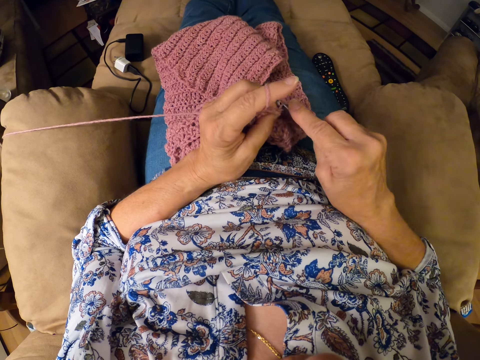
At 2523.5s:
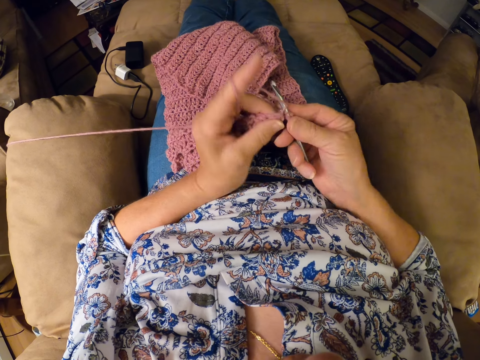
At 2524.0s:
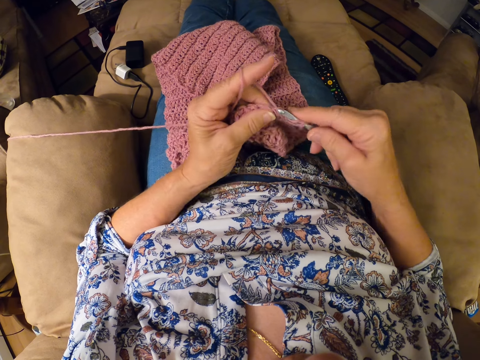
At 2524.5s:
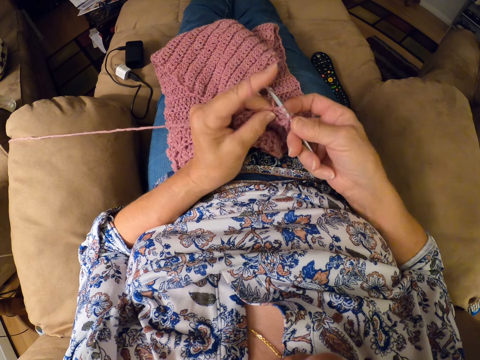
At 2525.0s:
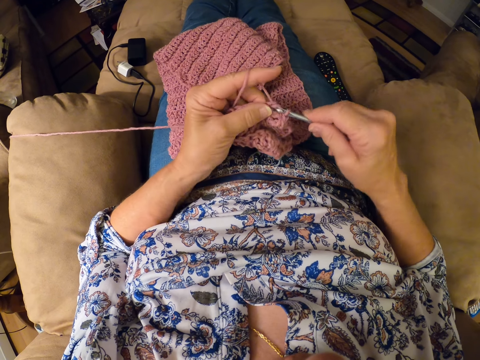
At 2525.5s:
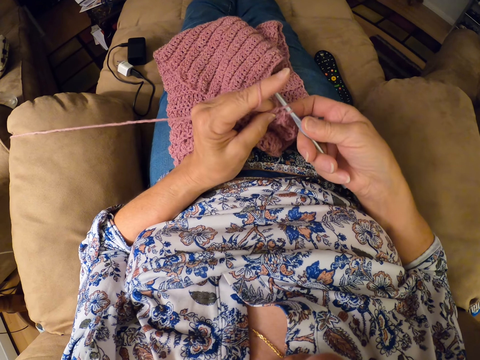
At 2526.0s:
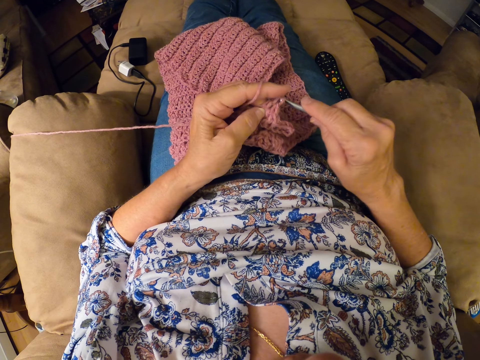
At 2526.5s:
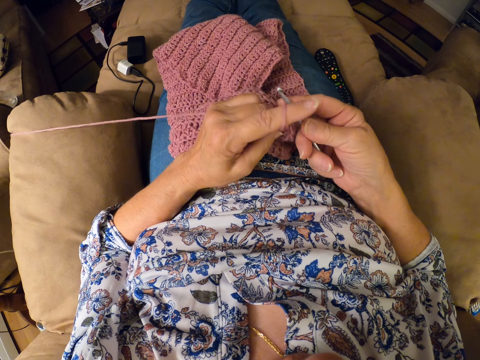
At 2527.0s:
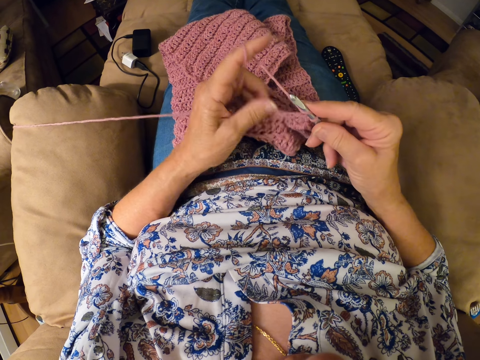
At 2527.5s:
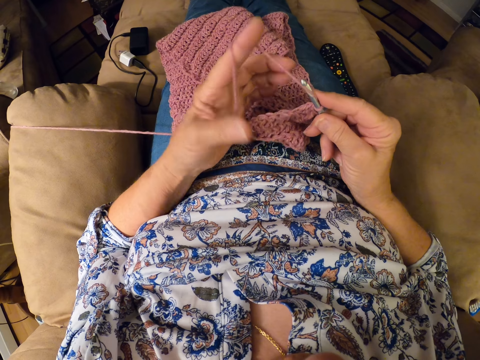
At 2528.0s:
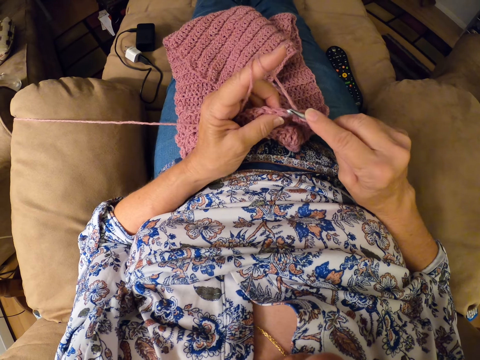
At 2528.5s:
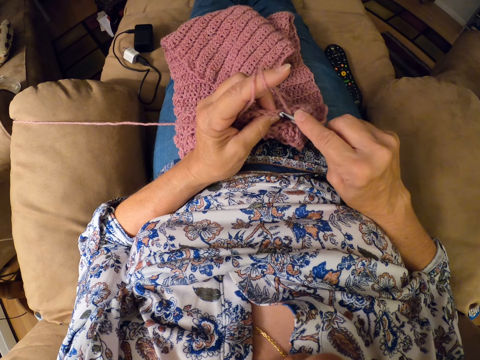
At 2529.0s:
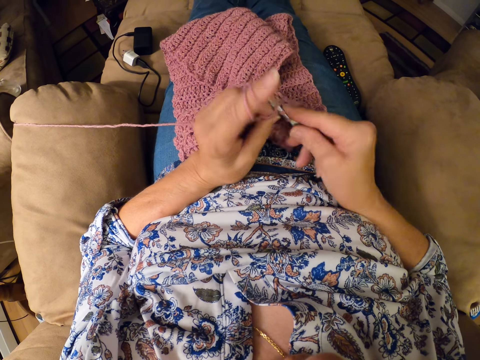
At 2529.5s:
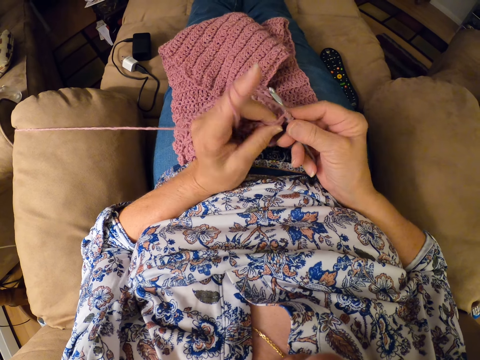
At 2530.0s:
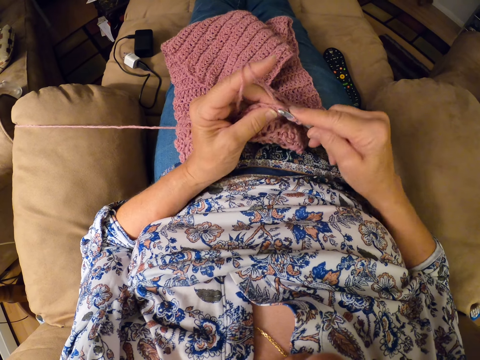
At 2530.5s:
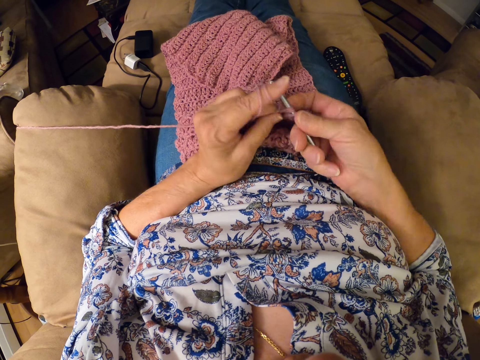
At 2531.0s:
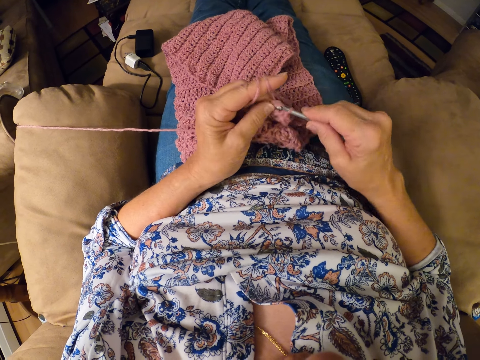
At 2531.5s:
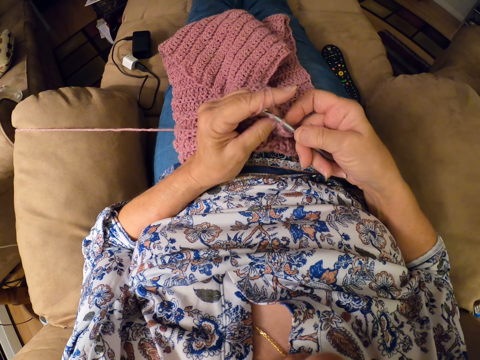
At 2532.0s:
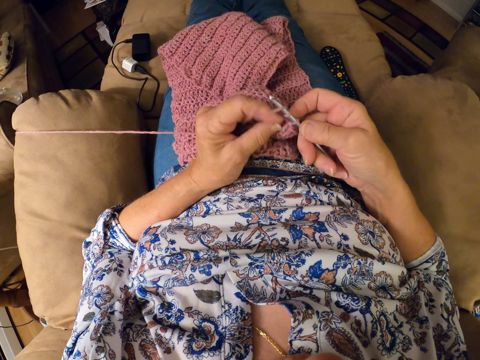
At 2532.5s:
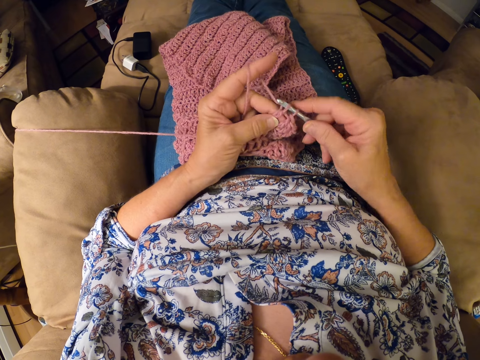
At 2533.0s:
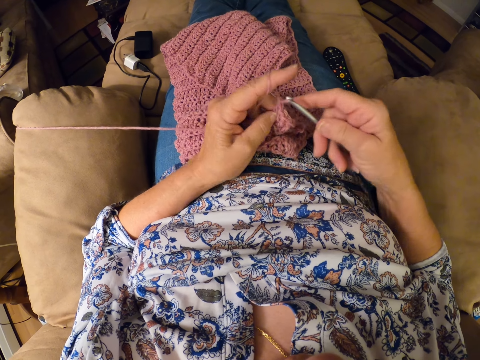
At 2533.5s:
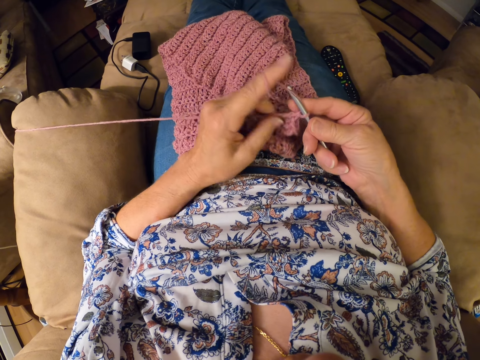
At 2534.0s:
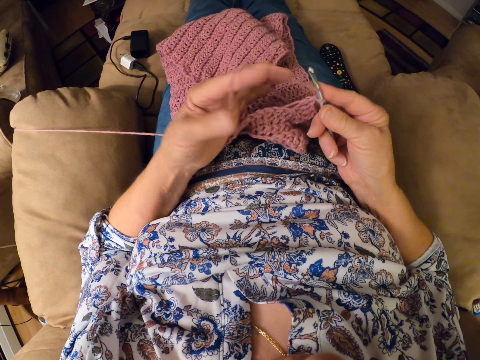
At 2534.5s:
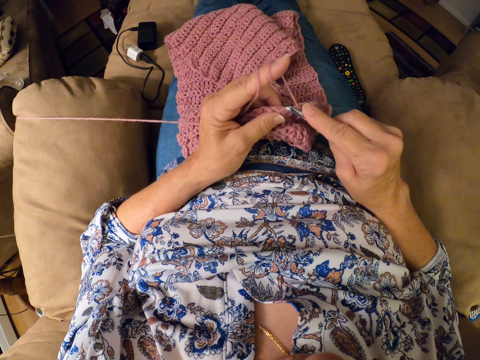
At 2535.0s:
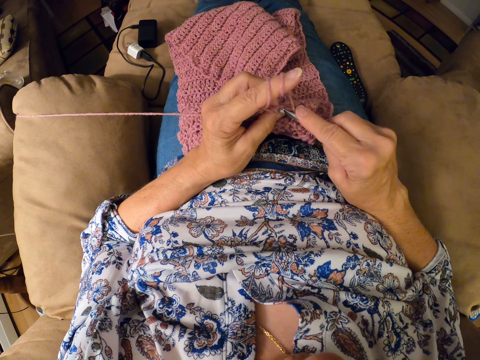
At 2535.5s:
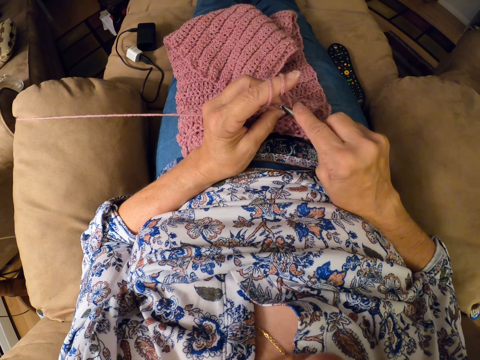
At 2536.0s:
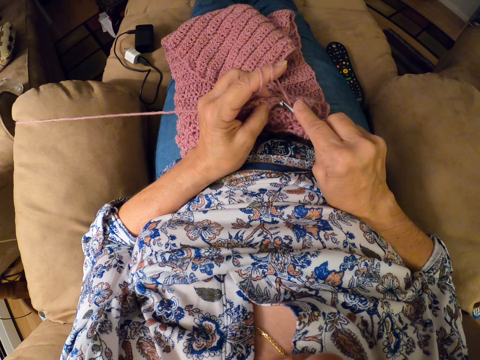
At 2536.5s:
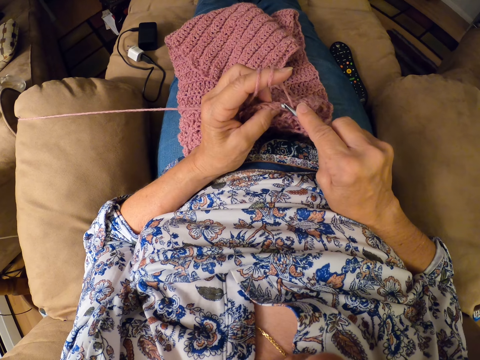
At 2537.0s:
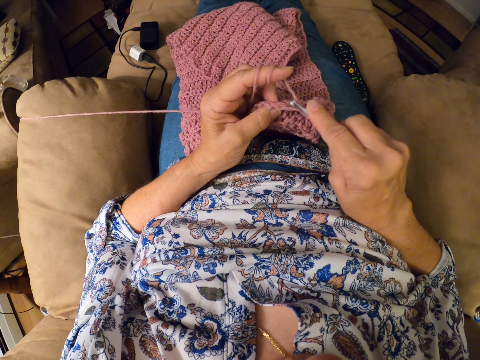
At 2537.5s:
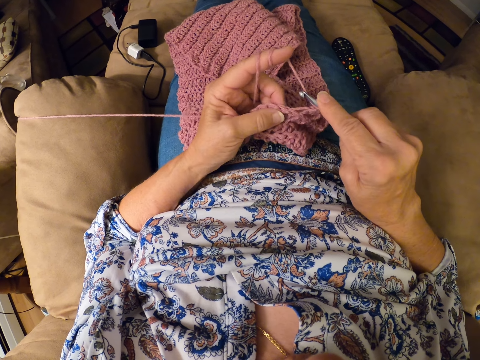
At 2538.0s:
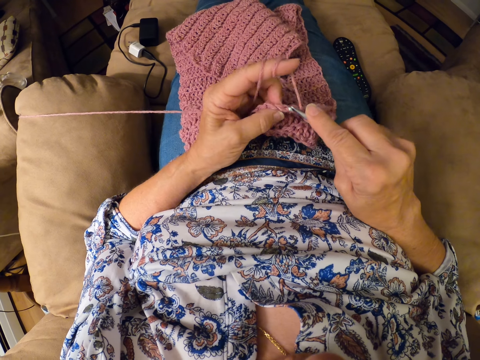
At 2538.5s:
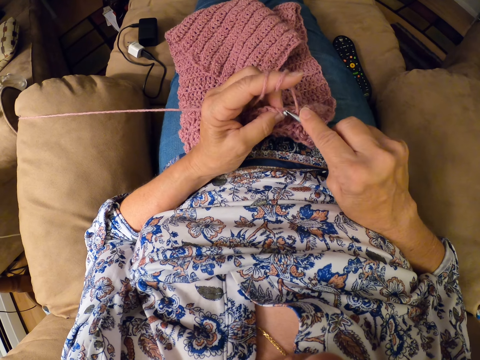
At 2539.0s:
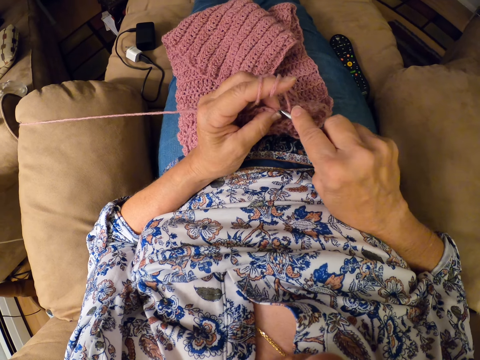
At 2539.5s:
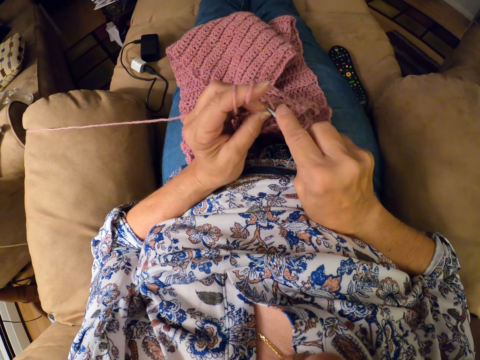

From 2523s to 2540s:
The camera wearer twirls the yarn around her left hand. She adjusts the thread. She continues crocheting the yarn with the crocheting hook. She adjusts the thread. She twirls the yarn around her left hand. She continues crocheting the yarn with the crocheting hook.

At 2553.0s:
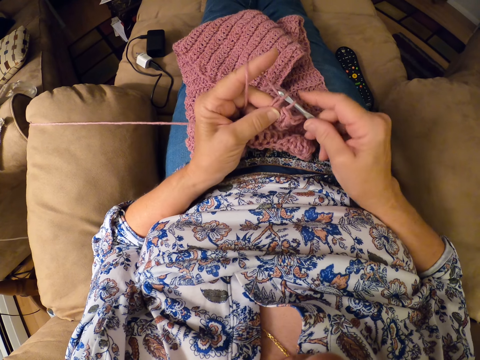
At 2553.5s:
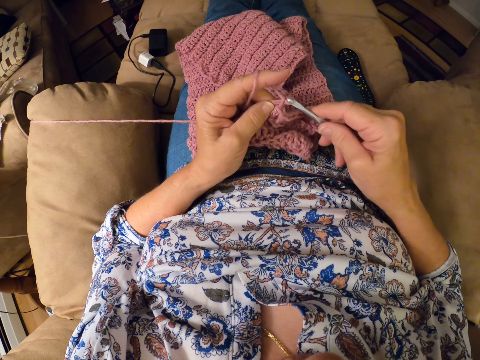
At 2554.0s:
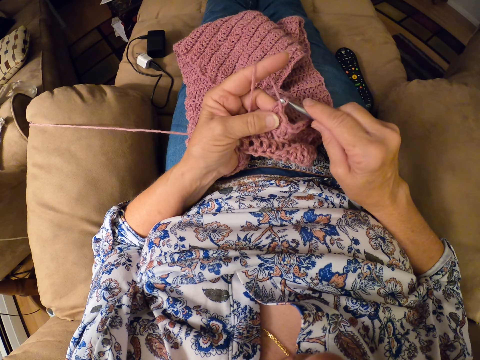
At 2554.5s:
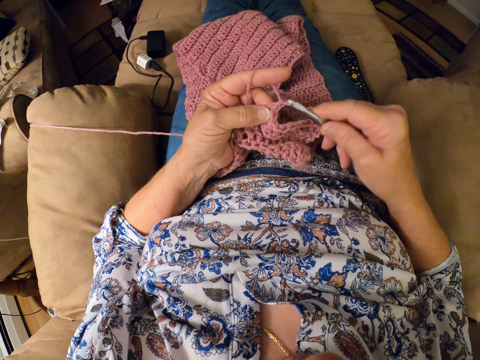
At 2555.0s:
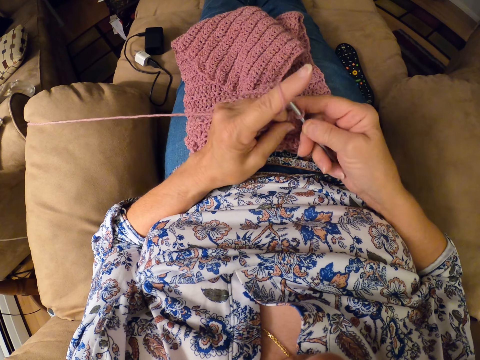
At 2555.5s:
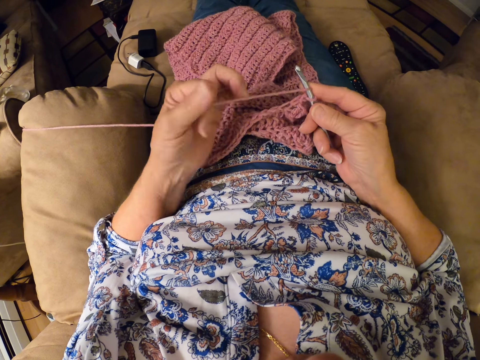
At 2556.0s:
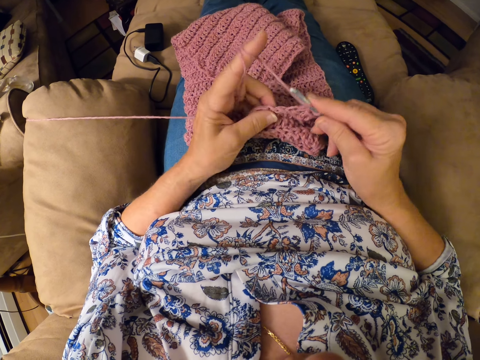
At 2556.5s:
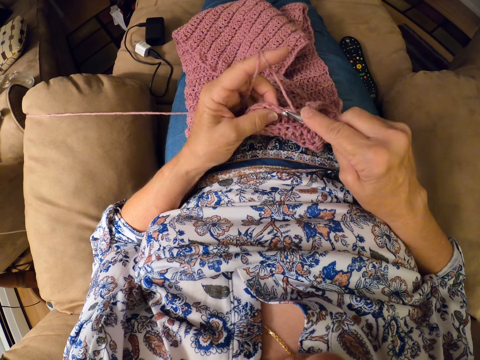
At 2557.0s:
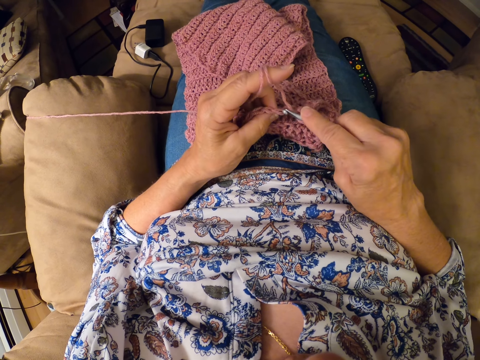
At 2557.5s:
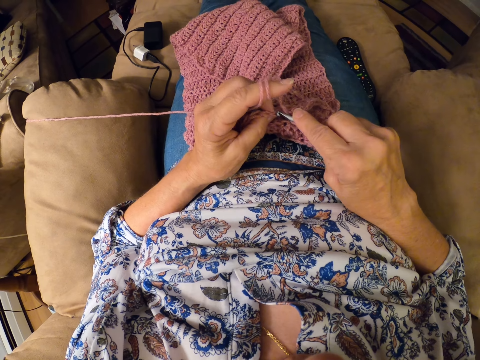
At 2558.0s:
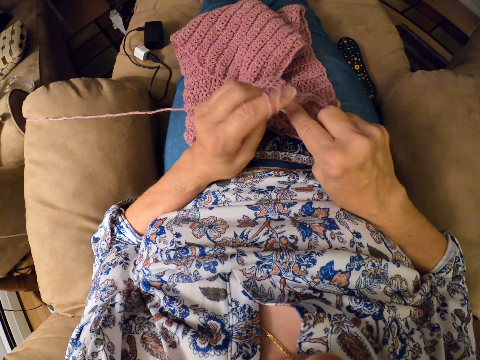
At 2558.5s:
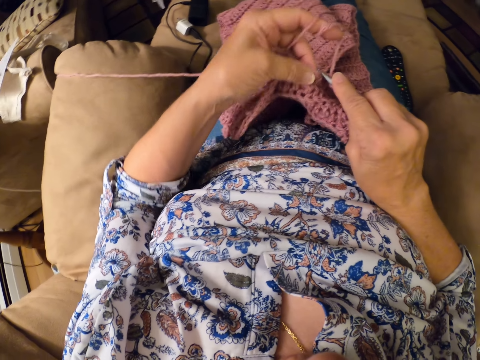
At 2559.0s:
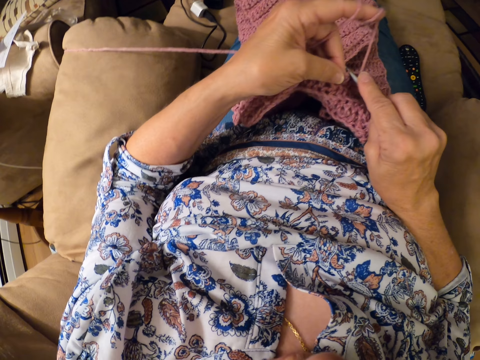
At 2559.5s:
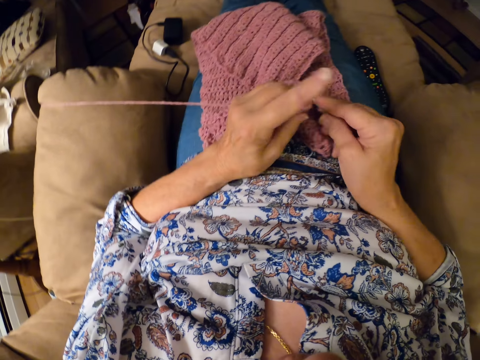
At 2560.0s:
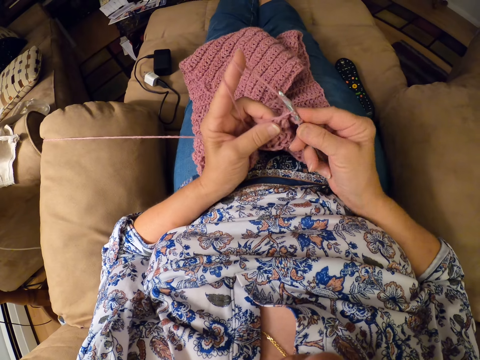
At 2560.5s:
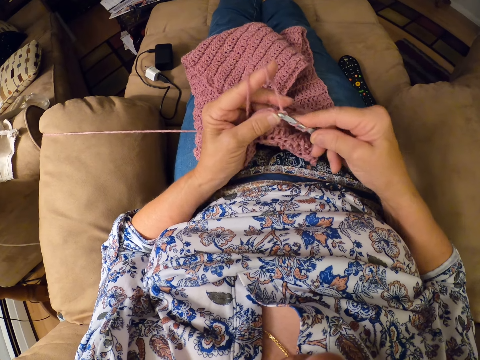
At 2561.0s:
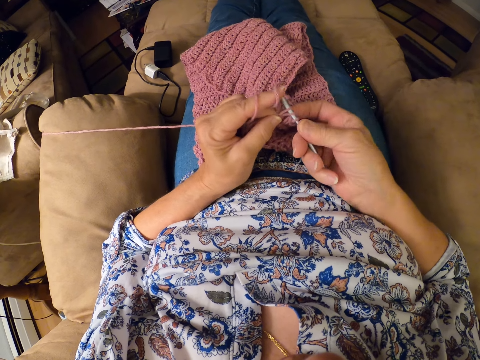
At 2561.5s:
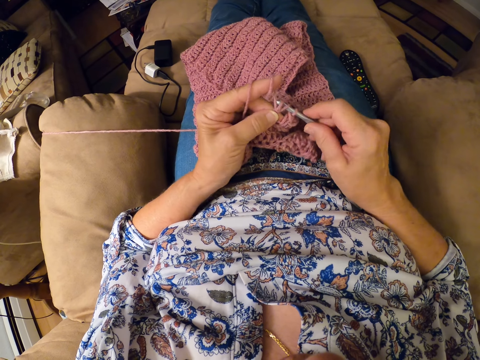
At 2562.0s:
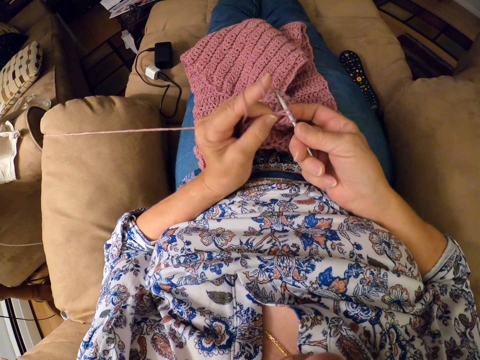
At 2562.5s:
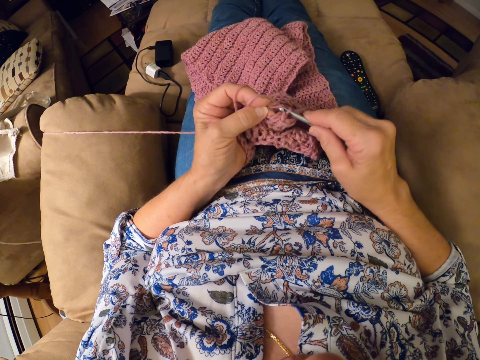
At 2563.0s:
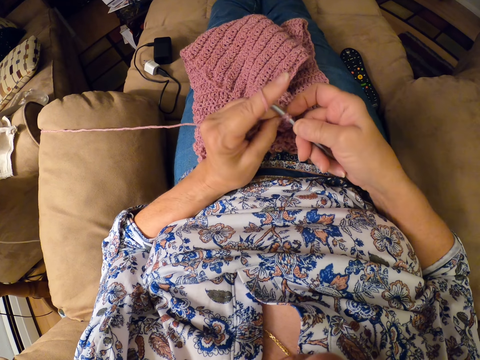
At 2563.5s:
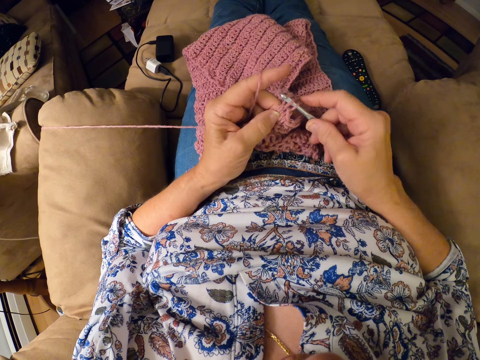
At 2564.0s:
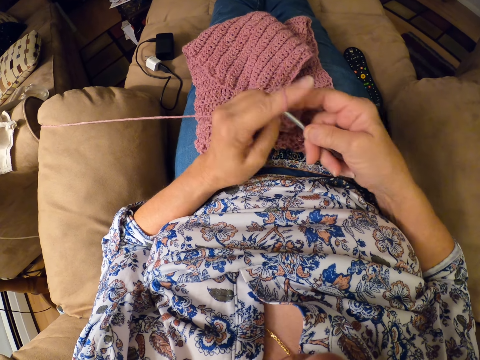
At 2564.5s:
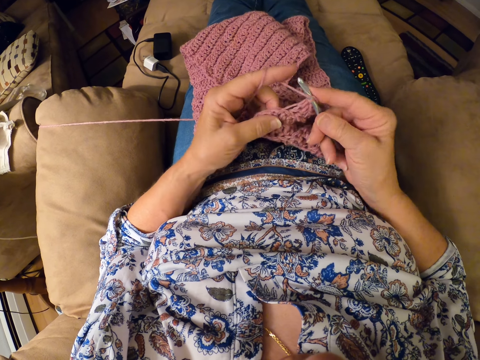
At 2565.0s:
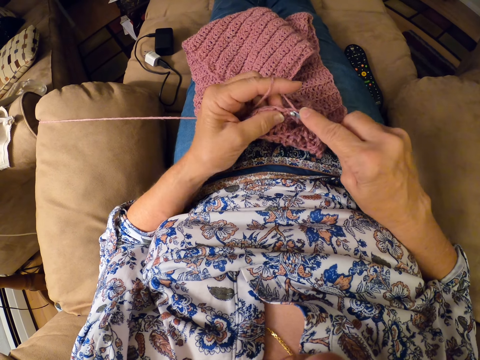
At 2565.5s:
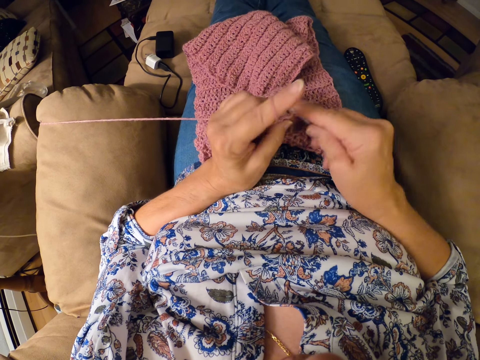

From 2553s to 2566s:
The camera wearer twirls the yarn around her left hand. She adjusts the thread. She continues crocheting the yarn with the crocheting hook.
